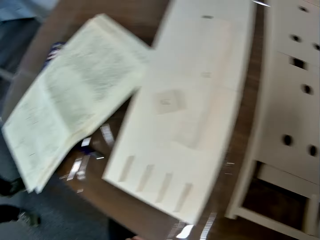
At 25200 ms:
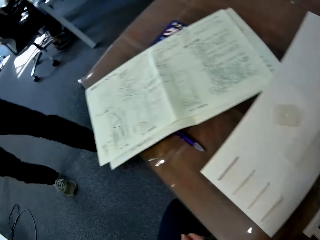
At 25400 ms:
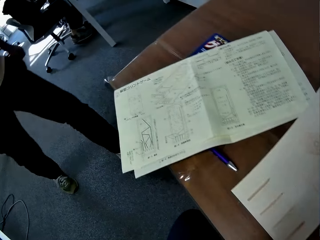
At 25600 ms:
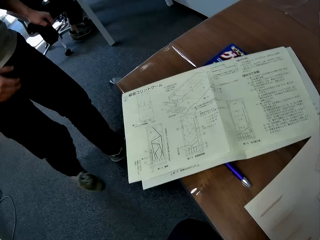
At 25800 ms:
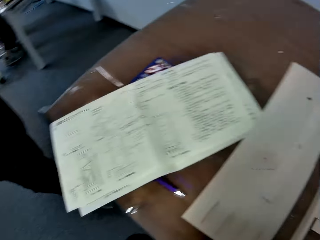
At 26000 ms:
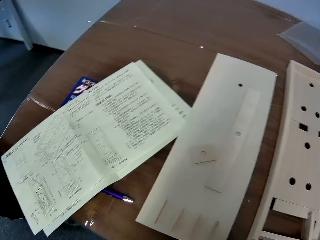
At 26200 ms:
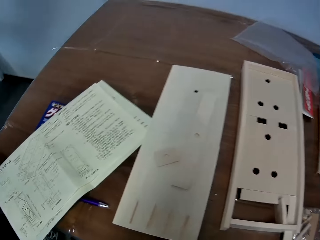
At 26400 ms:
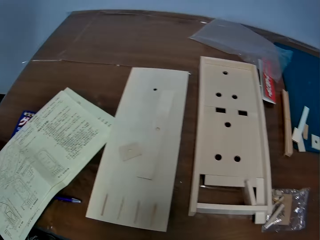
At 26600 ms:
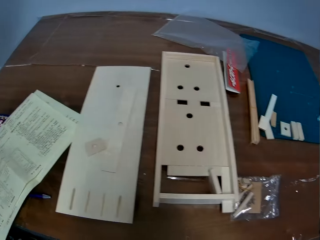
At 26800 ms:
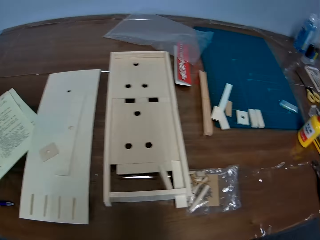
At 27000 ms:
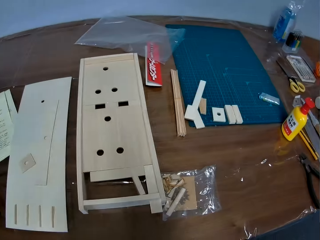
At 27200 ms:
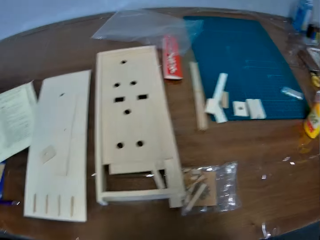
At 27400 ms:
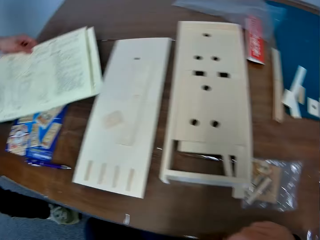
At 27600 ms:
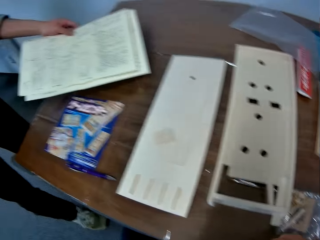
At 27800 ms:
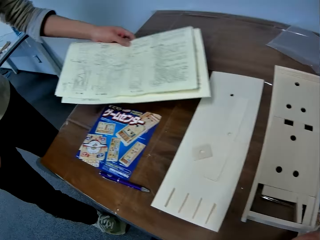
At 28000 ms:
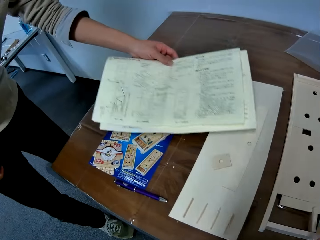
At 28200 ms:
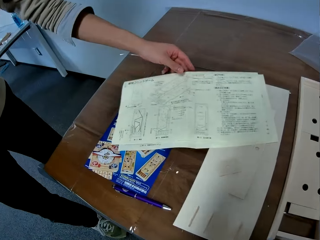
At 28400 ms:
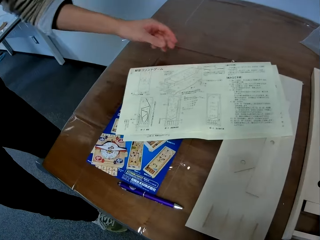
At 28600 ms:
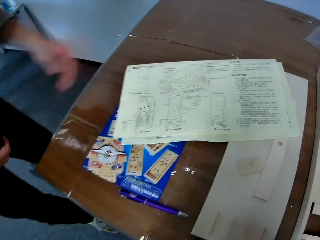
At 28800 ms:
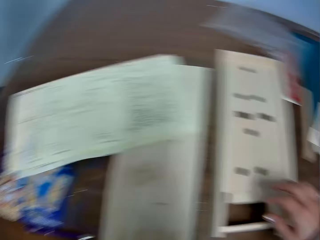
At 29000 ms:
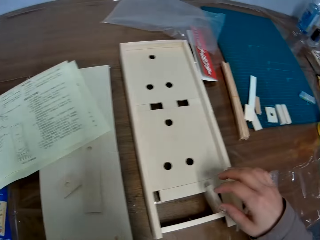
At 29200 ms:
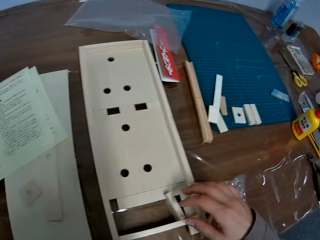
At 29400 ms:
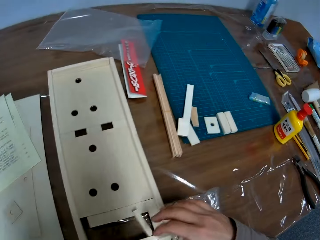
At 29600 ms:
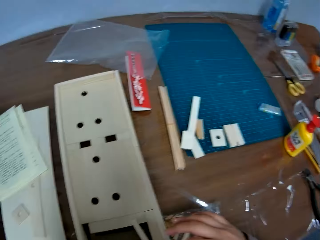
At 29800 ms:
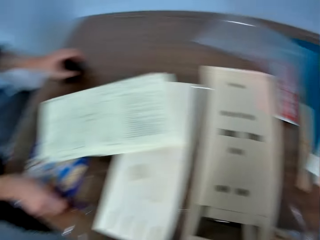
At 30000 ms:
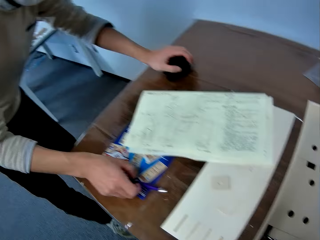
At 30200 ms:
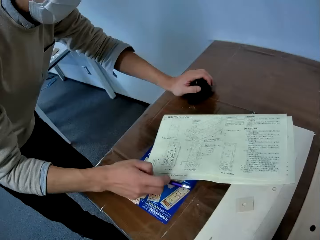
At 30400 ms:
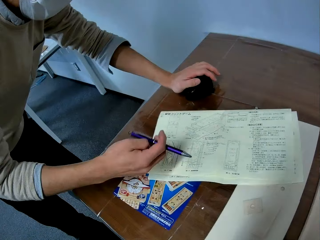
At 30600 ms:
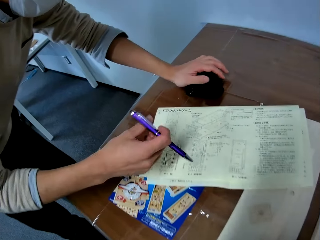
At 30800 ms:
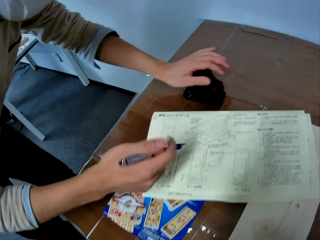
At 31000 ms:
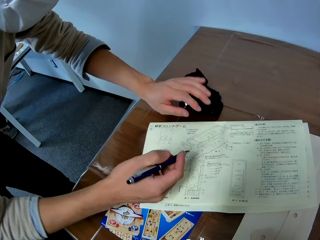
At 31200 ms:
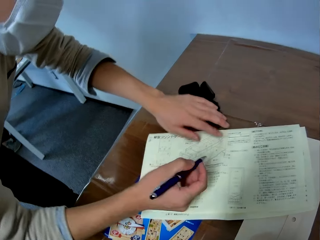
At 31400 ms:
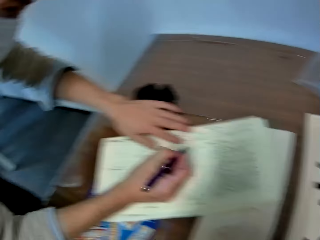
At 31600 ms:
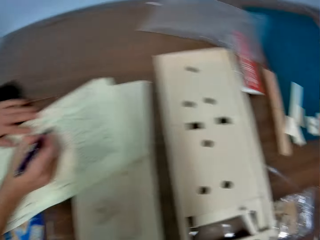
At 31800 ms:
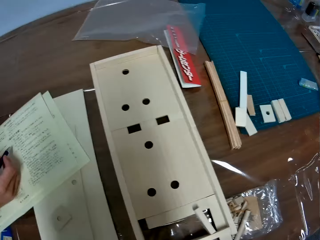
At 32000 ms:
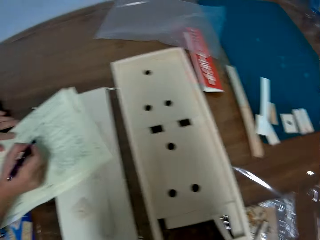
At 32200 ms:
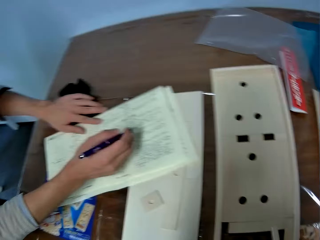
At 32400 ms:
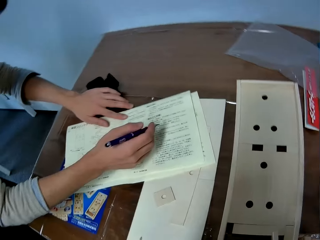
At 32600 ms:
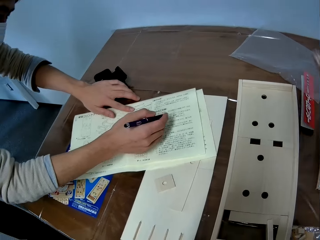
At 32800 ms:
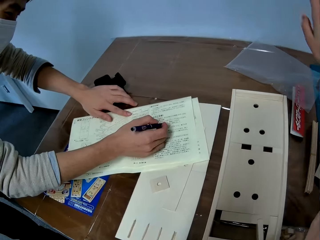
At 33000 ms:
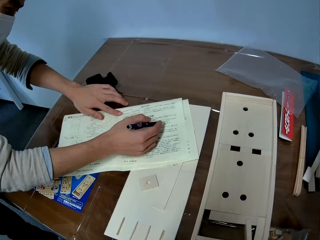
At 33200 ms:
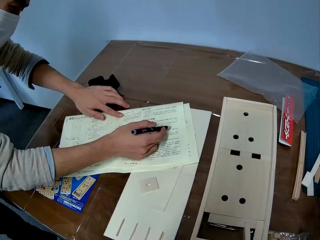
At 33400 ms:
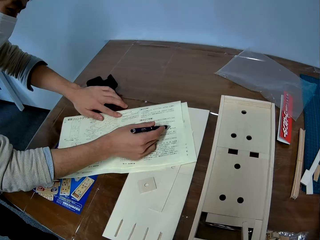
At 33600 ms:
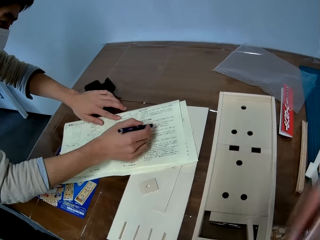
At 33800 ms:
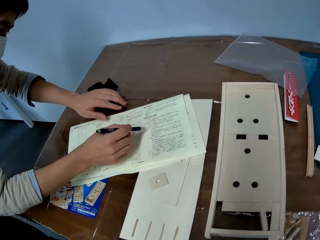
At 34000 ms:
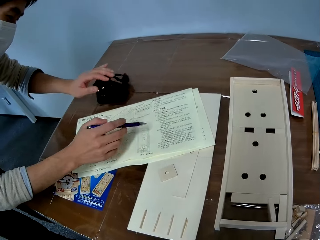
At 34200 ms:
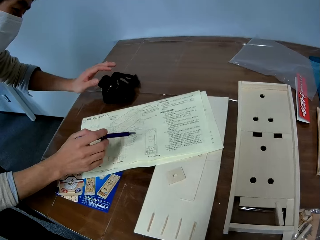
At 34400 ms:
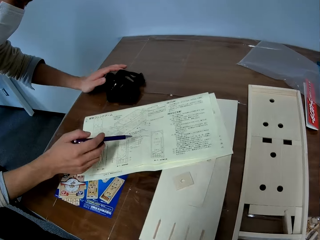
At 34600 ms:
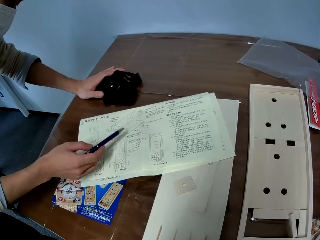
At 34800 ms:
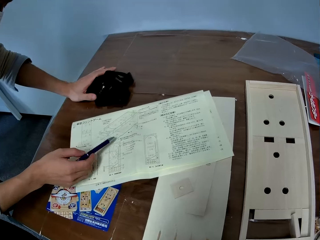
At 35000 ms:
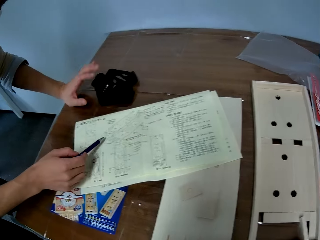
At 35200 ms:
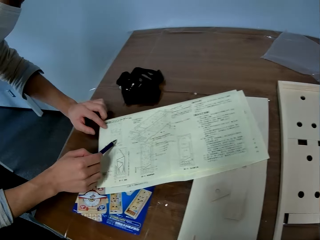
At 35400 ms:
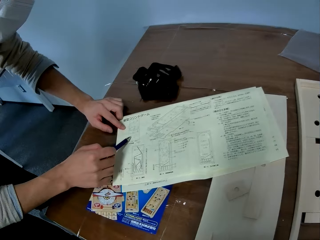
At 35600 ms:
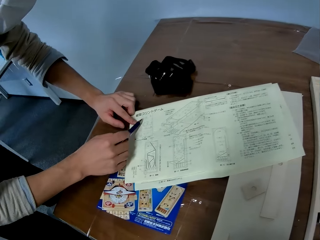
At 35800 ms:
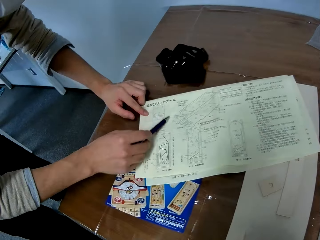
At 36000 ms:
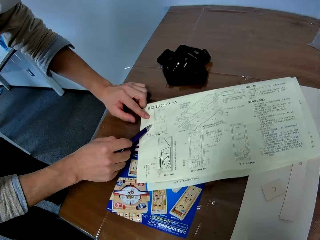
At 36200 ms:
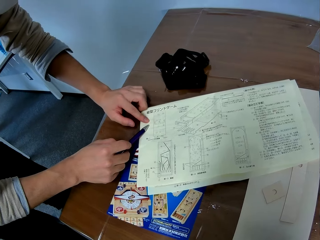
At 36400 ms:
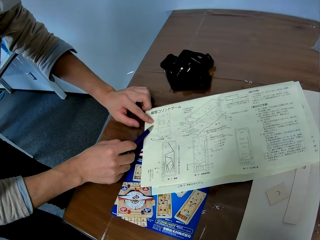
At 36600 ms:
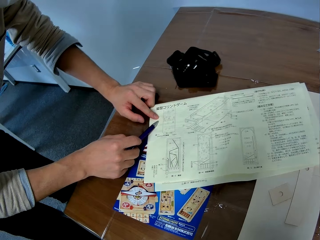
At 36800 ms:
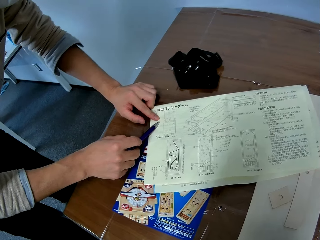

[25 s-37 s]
The camera wearer looks at the paper on the table. A man picks up the paper from the table. The man drops the paper on the table. The camera wearer moves a hand. The man picks up a pen from the table. The man puts something on the table. The man holds the paper. The man illustrates what is written on the paper. The man points with the pen. The man touches something. The man puts a finger on the paper.

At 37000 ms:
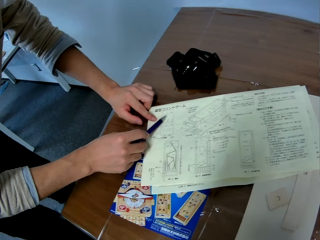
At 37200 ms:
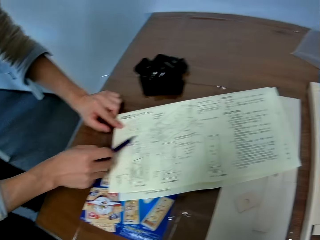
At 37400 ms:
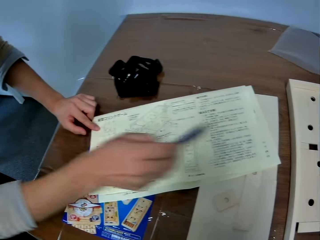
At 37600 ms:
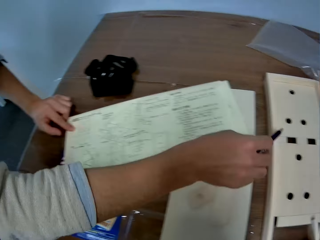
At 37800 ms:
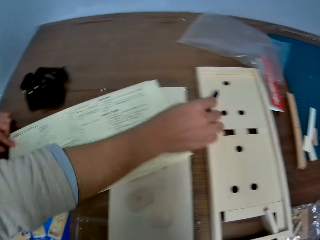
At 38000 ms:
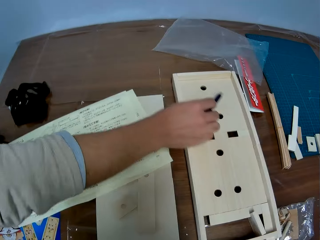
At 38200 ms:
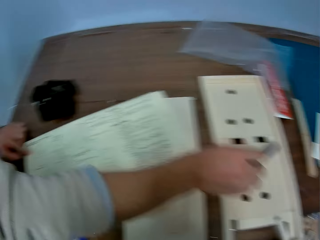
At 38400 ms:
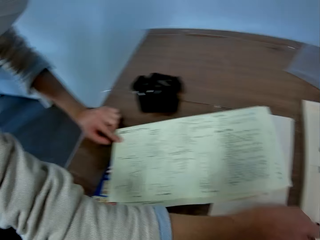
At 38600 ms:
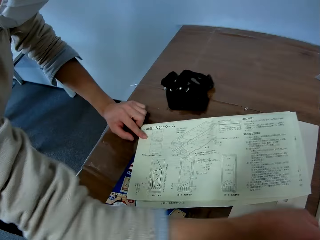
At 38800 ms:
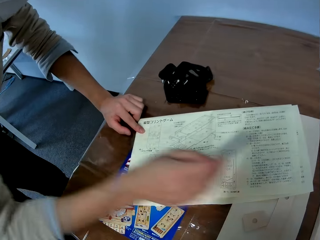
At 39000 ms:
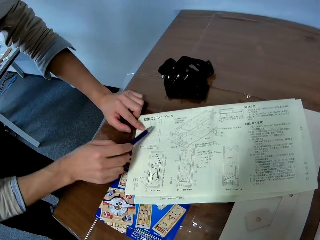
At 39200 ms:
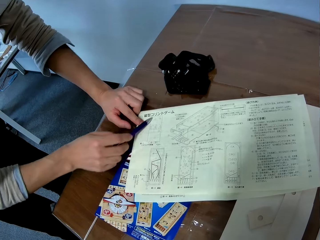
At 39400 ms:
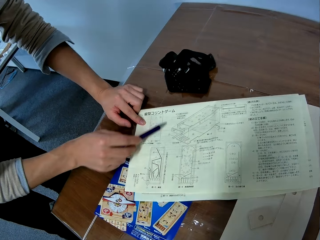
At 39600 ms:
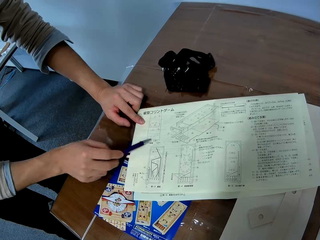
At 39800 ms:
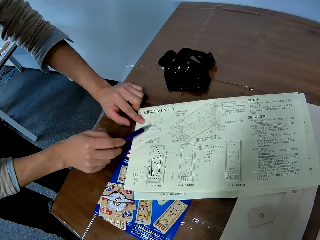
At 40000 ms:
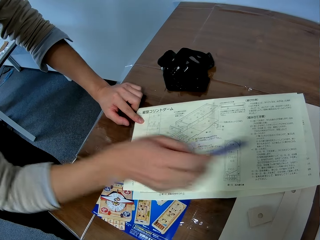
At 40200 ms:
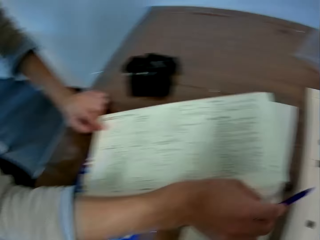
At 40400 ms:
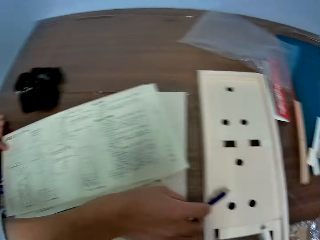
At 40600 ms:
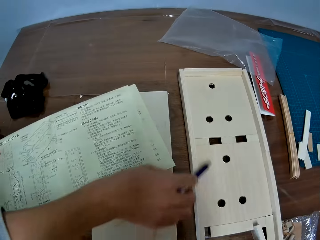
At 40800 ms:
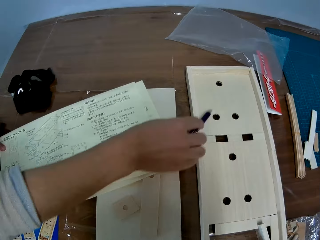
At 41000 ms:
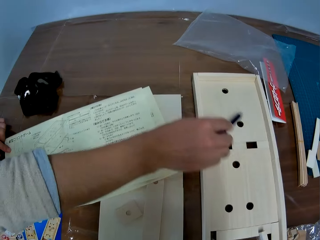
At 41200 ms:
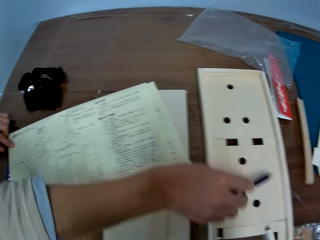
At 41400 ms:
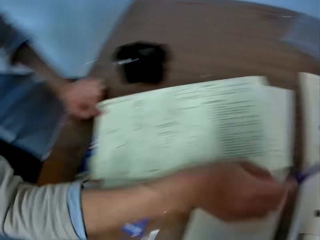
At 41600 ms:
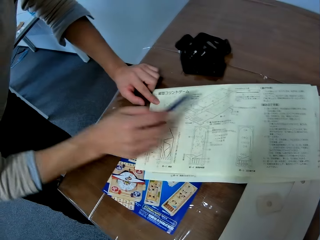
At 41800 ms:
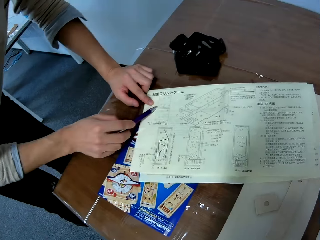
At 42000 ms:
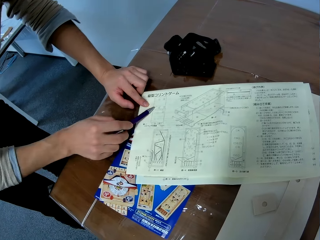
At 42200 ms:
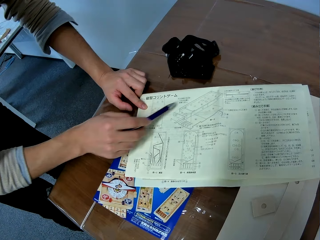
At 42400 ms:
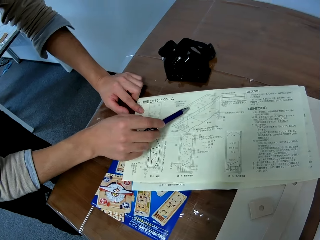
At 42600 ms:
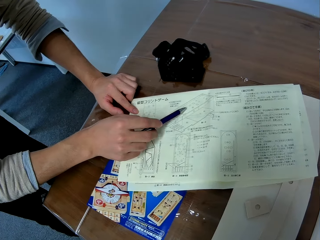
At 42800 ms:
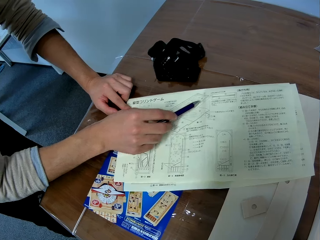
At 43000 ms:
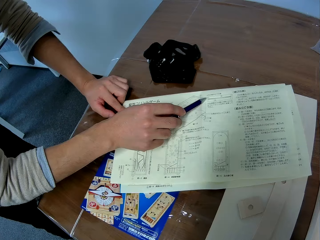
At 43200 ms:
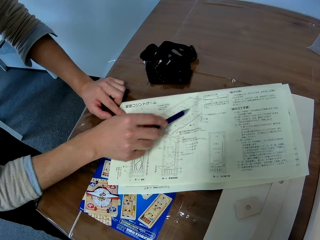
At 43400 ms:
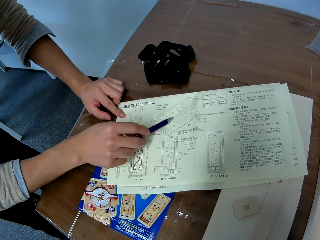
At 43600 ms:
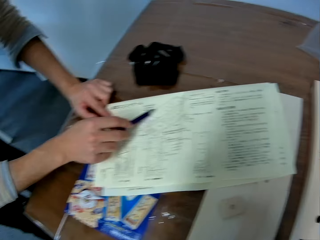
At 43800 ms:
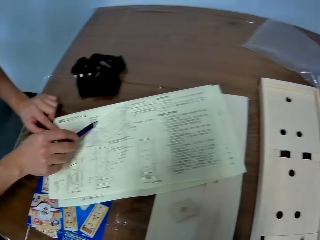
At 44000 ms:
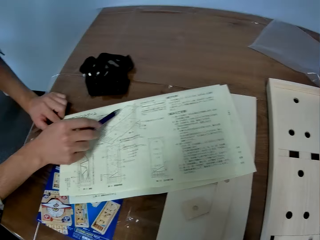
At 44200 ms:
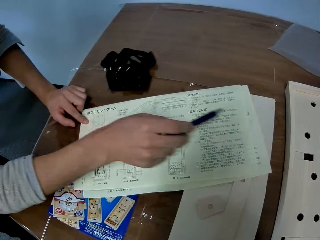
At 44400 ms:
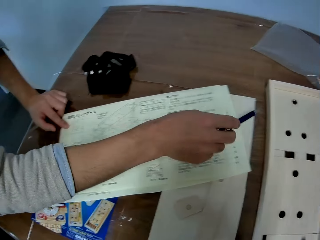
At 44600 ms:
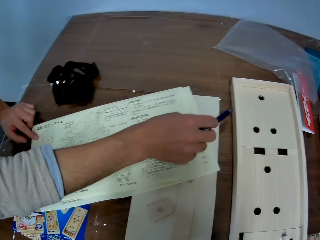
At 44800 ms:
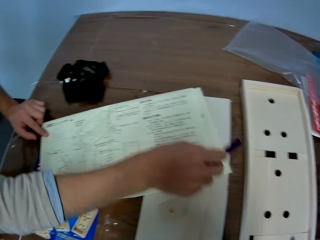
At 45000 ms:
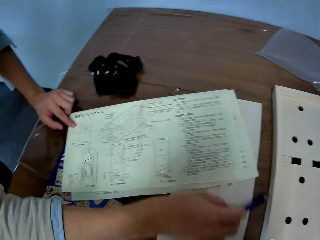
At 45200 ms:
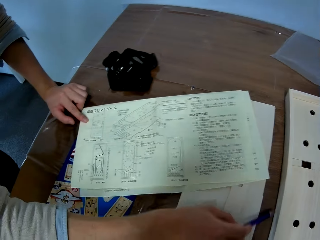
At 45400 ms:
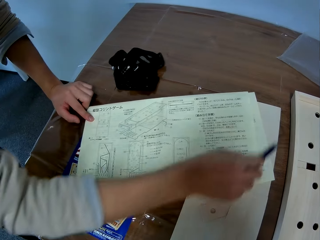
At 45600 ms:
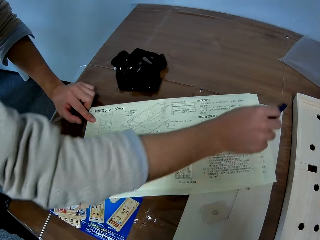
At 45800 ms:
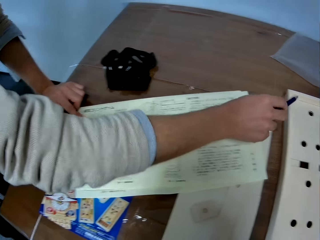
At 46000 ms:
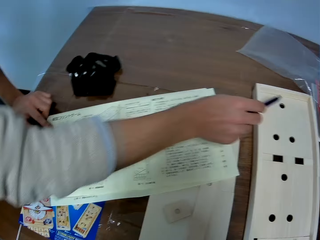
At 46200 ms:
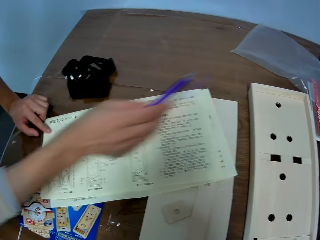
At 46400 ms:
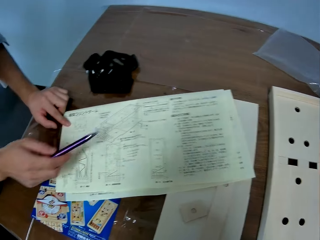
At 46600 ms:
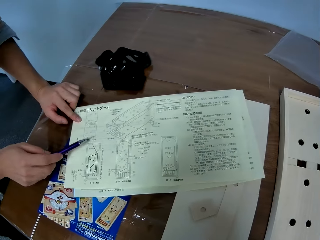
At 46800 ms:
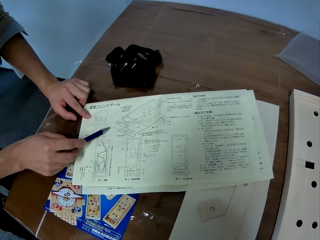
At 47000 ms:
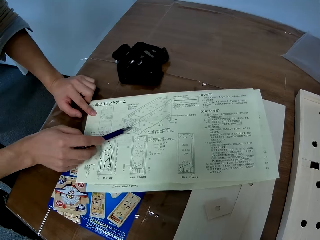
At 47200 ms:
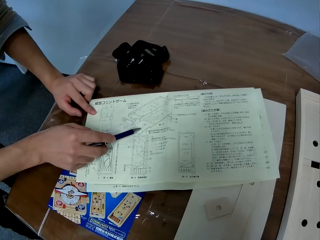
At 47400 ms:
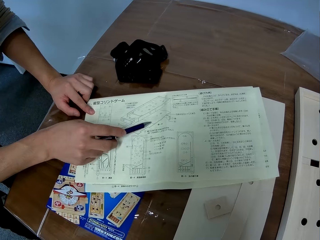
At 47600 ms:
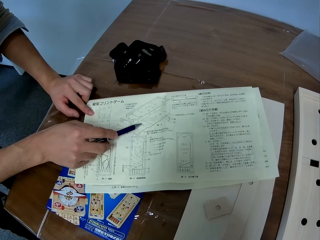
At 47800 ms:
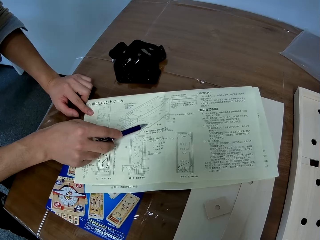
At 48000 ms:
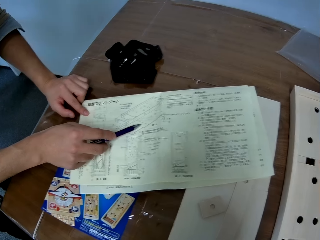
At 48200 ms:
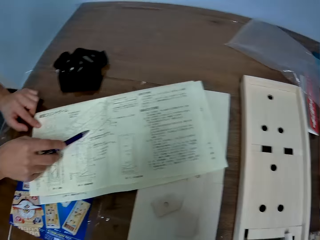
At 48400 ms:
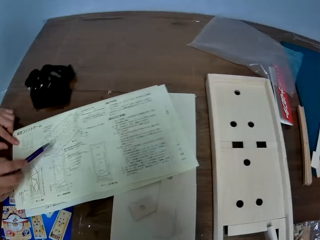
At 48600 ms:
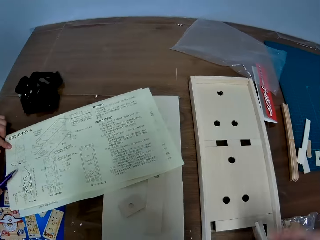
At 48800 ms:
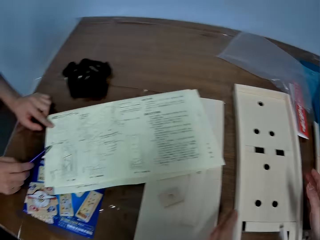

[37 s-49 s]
A man moves fingers. The man points at something. The man points at the paper. The man points at something. The man points on the paper. The man points at something. The man points on the paper.
